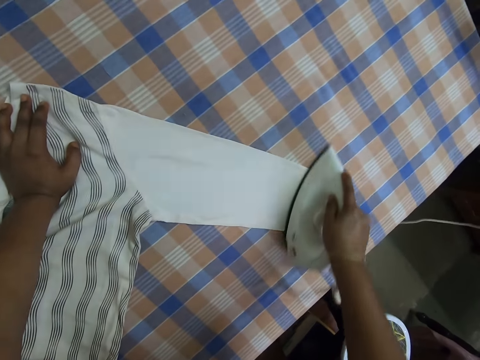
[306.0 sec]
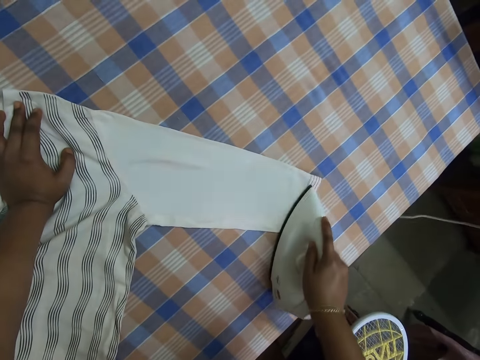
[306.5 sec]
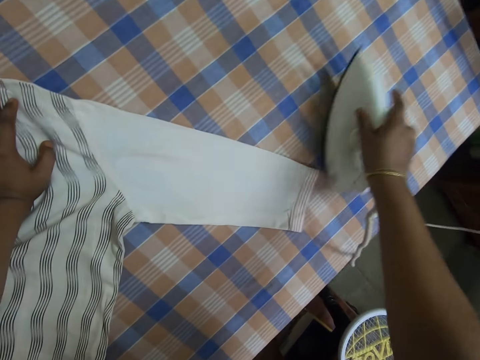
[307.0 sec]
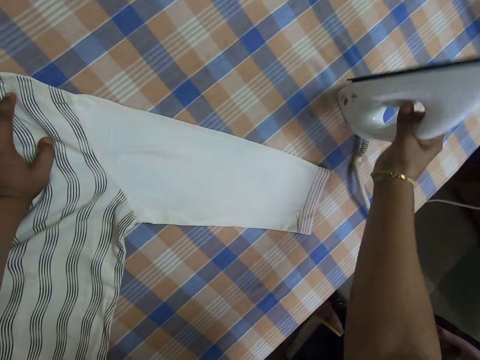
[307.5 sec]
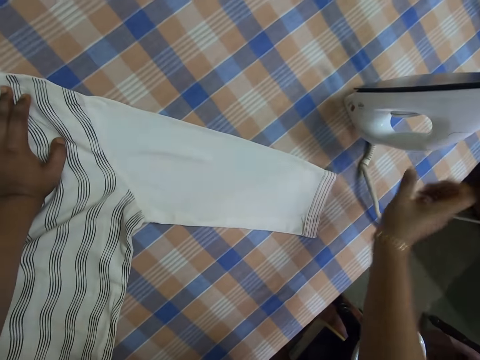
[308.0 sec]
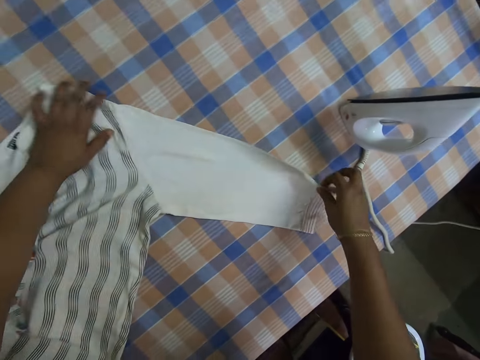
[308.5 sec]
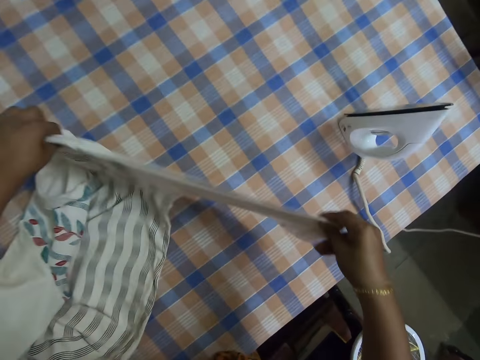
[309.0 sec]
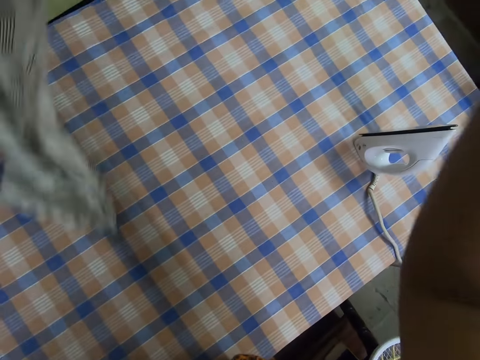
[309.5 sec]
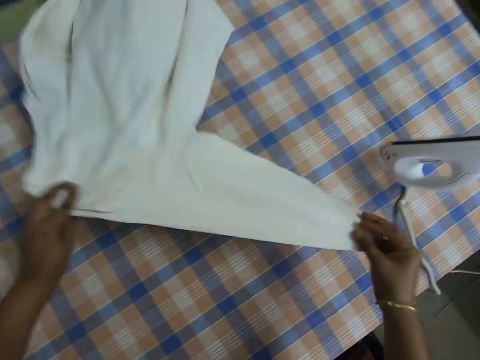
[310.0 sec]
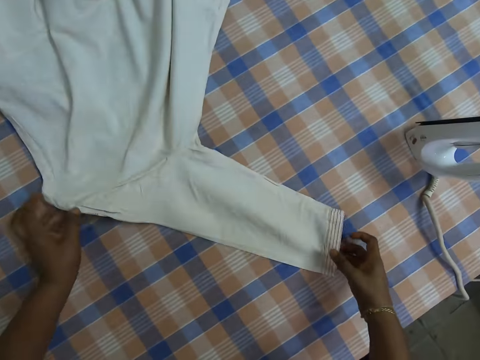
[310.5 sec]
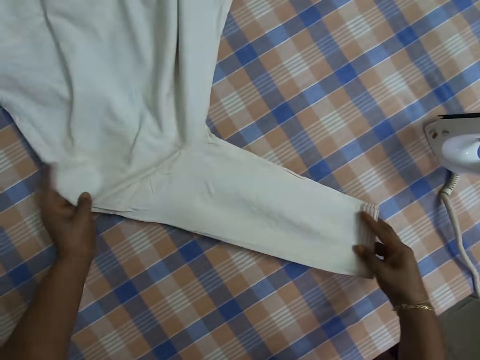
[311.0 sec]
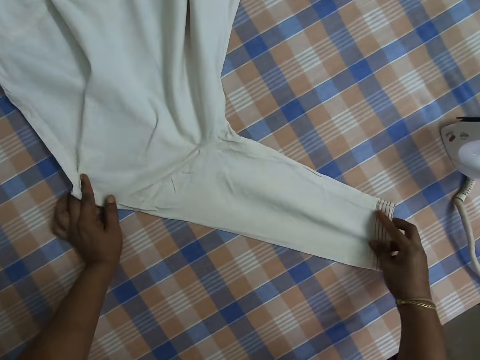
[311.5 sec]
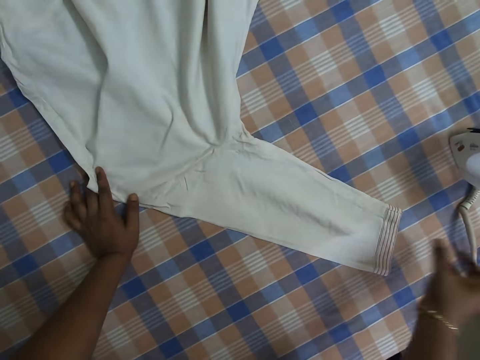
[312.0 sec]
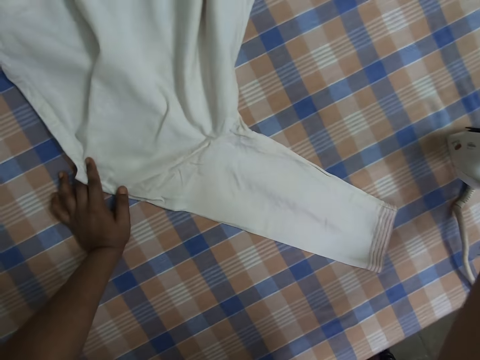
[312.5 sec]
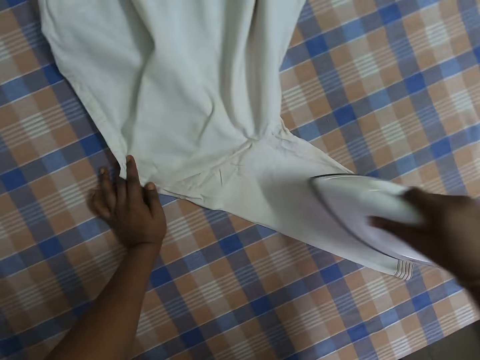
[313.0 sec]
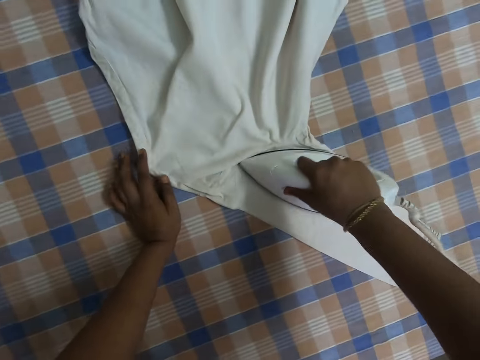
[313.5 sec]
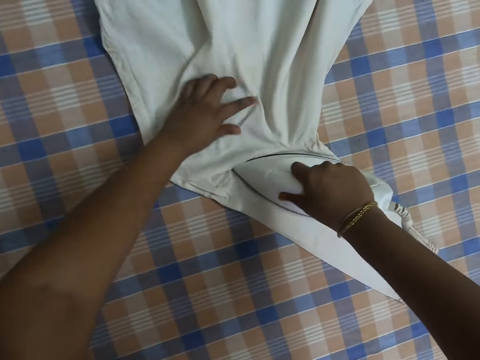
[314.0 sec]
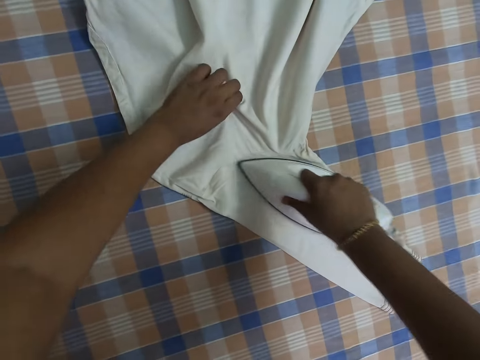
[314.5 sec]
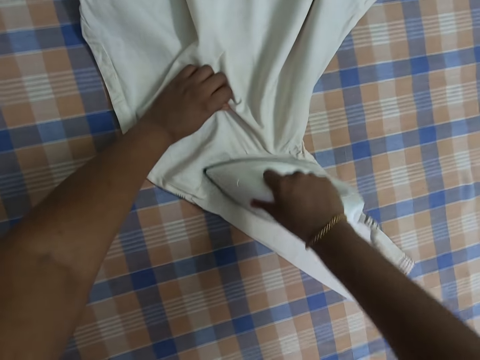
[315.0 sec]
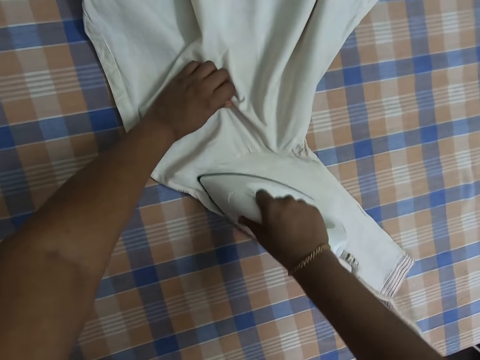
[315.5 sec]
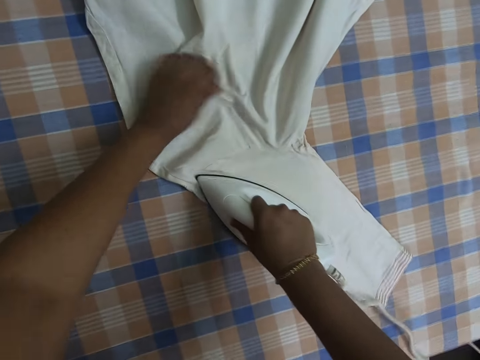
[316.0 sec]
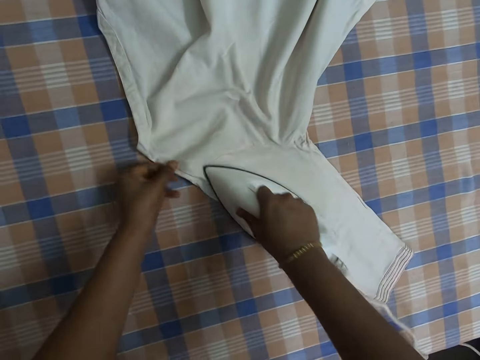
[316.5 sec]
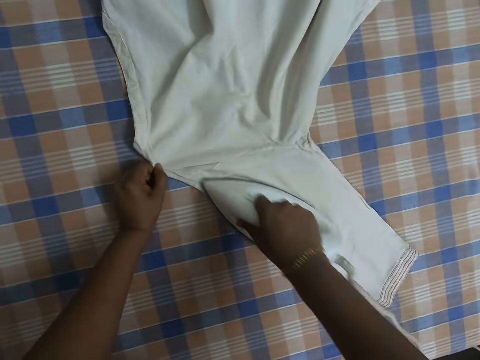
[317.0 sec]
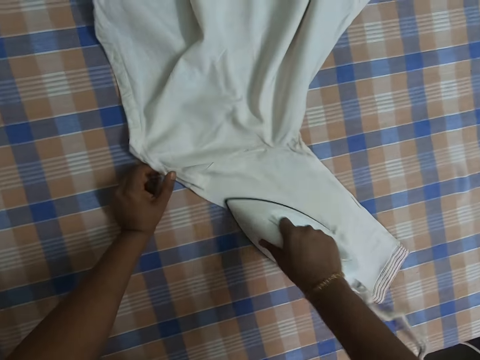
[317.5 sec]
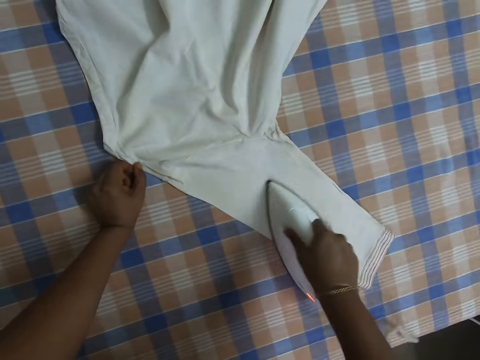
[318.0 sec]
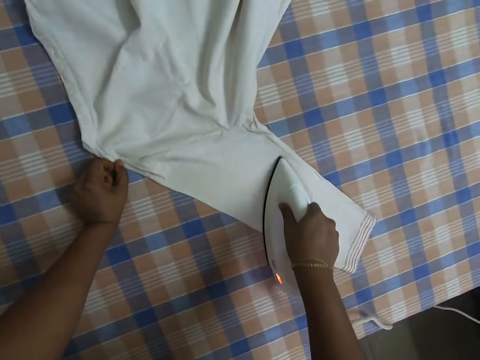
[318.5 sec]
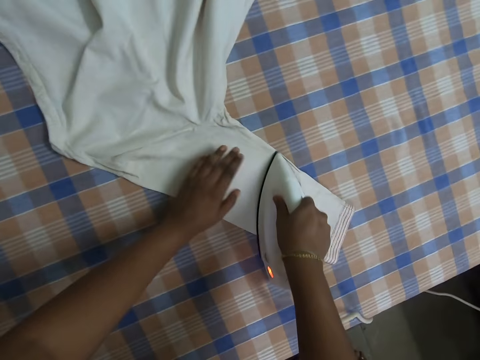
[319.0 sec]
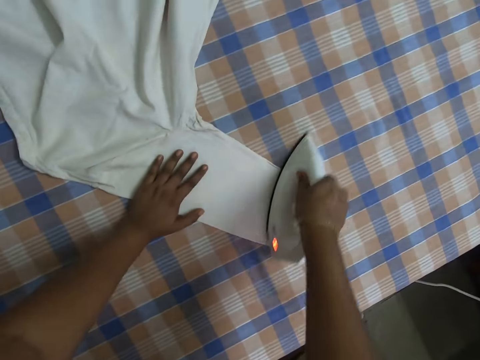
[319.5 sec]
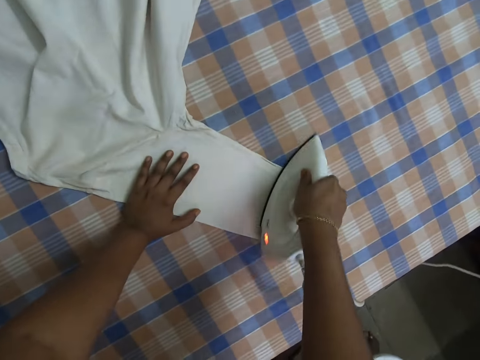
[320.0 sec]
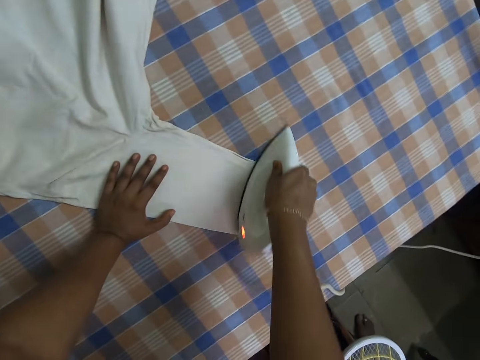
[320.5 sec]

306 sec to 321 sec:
The camera wearer places the iron or iron box on the ironing table with their right hand. They adjust the cloth on the ironing table with both hands. They lift the shirt from the table. They place the shirt on the table. They adjust the shirt with their hands. They pick the iron box from the table. They iron the cloth in their left hand on the ironing table with the iron in their right hand.

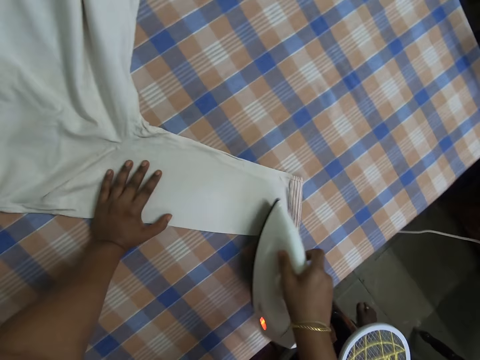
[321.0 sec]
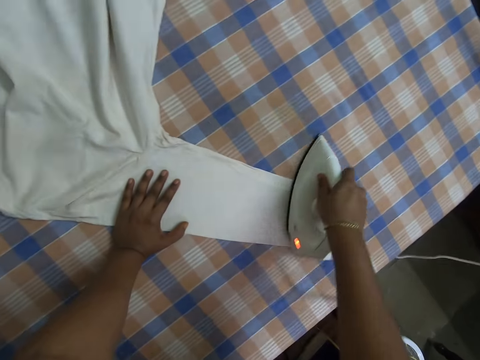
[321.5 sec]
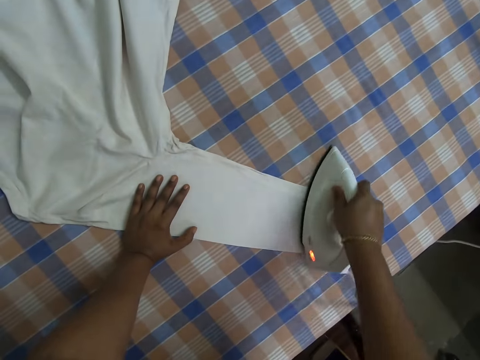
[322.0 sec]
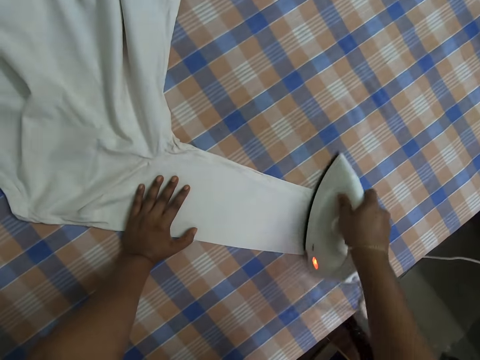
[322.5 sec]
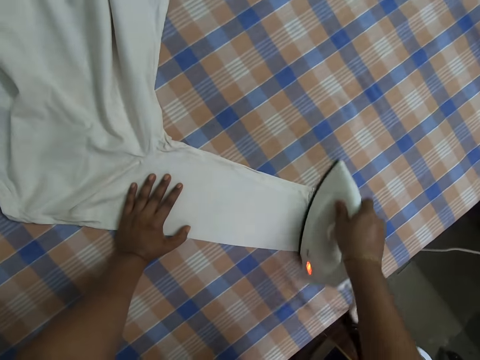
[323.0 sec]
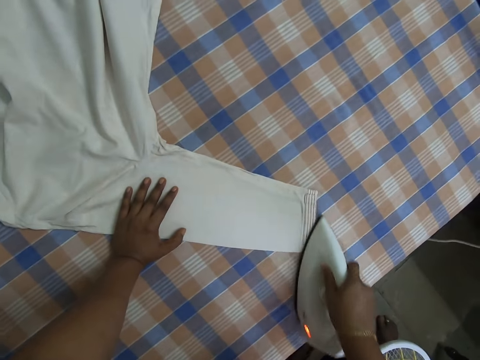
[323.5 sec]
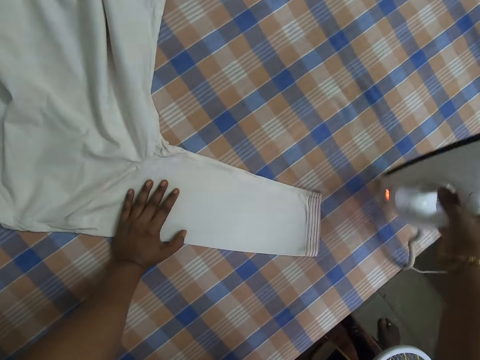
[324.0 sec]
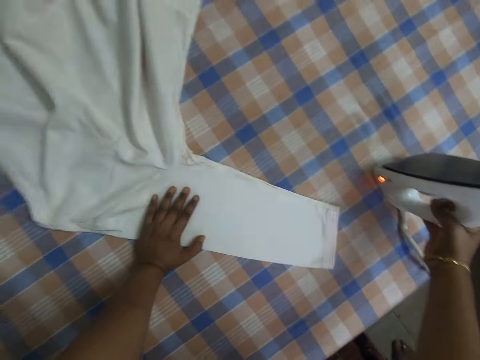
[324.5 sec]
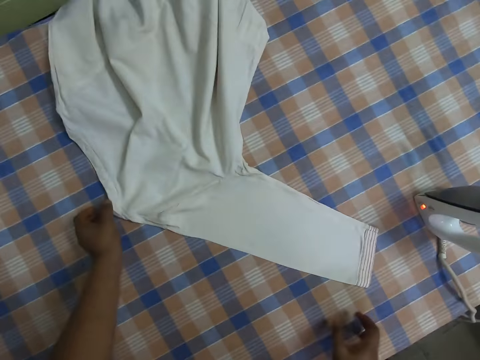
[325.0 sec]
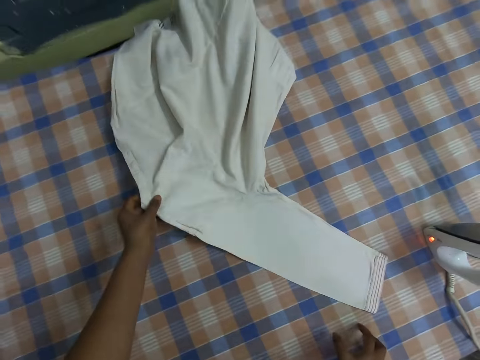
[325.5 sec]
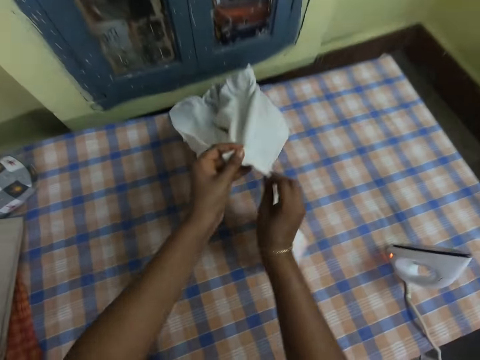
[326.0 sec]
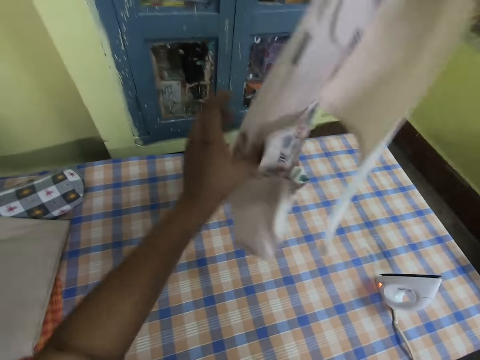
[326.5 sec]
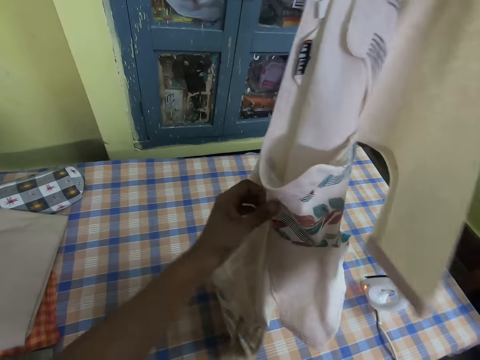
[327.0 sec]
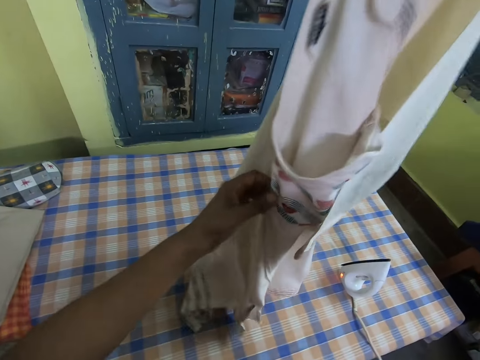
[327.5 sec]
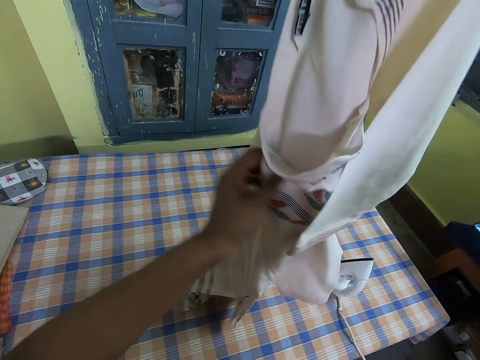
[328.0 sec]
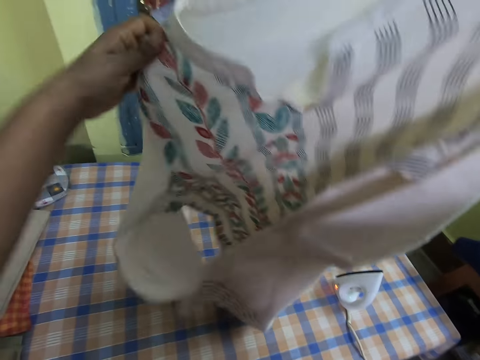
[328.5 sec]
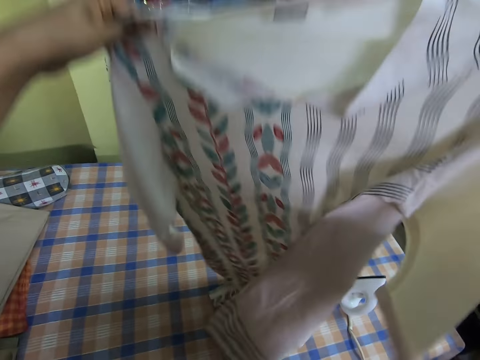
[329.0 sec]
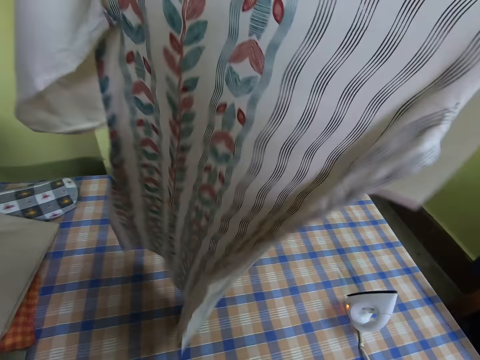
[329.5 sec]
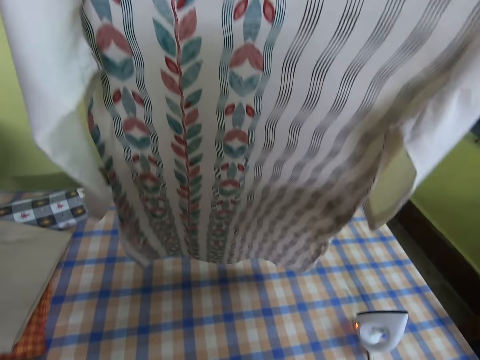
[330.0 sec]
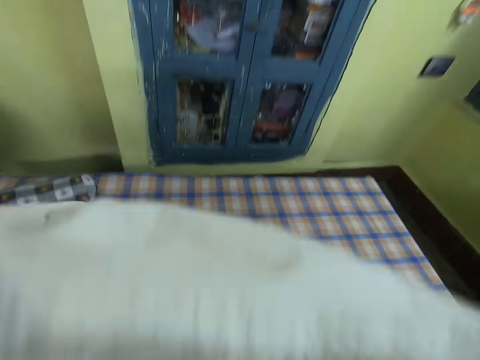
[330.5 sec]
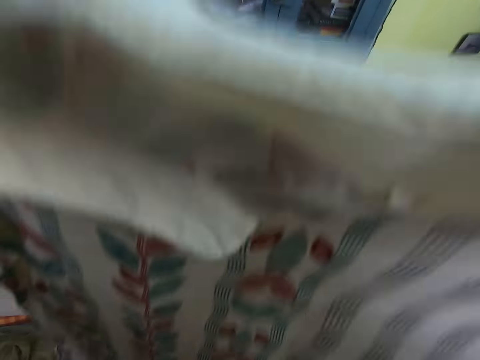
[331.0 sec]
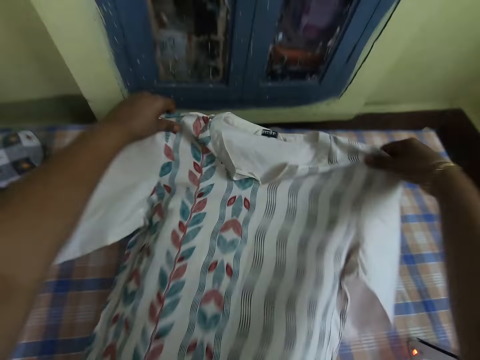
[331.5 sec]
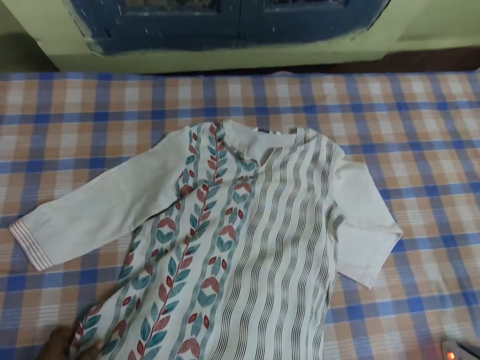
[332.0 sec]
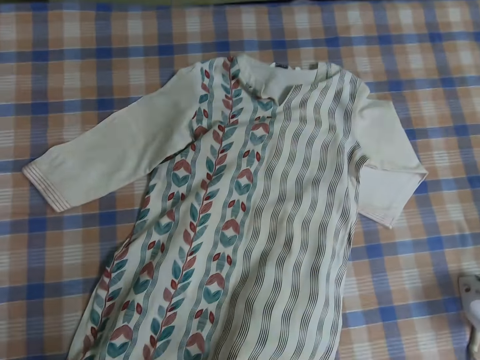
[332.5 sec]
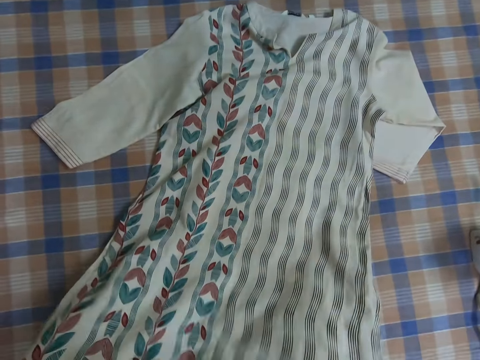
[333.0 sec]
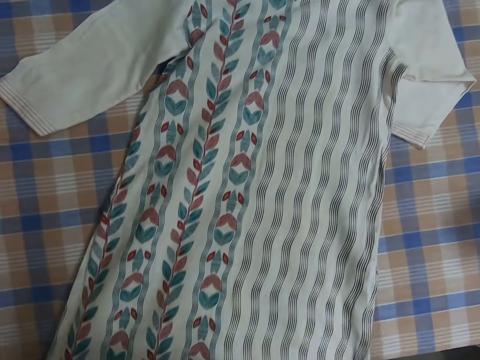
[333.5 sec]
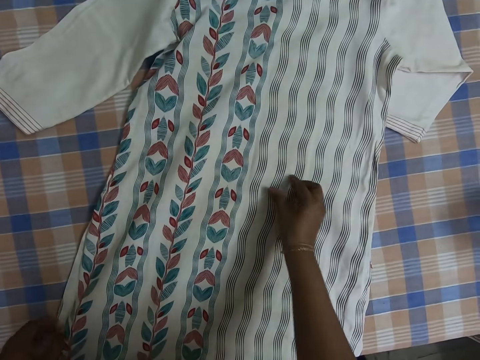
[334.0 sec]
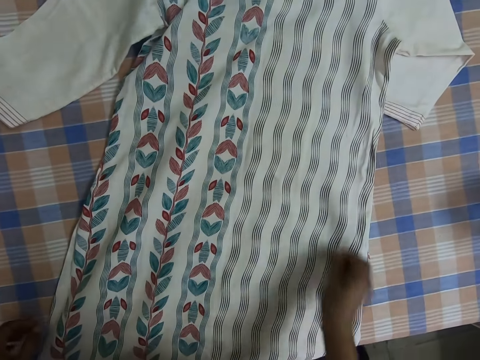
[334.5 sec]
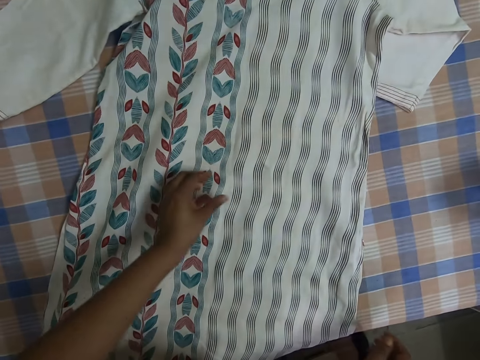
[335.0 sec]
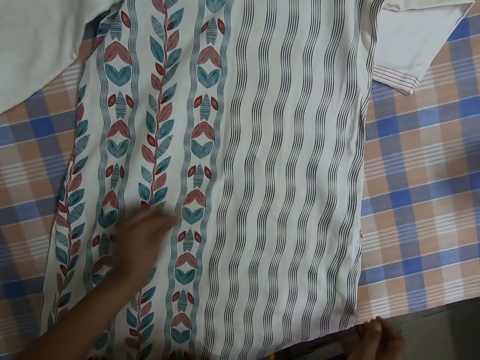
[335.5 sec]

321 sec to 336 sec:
The camera wearer places the iron on the ironing table with their right hand. They lift the shirt from the table. They adjust the cloth on the ironing table with both hands. They place the cloth on the ironing table with both hands. They adjust the shirt with their hands. They pick wool on the cloth with both hands.
